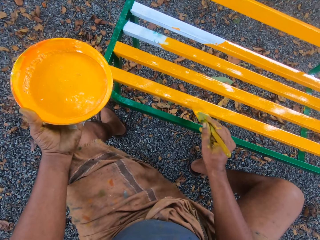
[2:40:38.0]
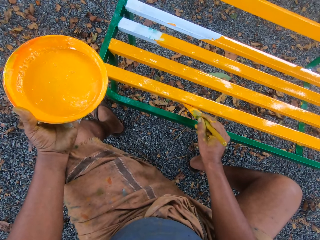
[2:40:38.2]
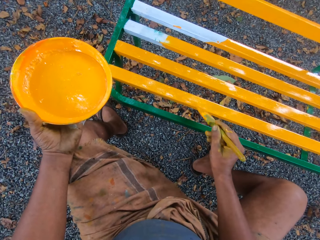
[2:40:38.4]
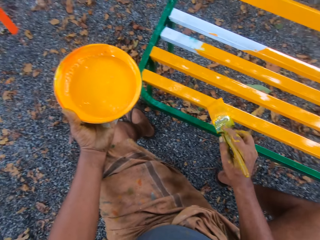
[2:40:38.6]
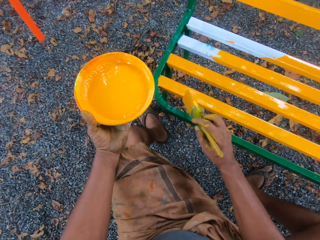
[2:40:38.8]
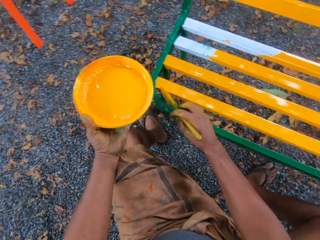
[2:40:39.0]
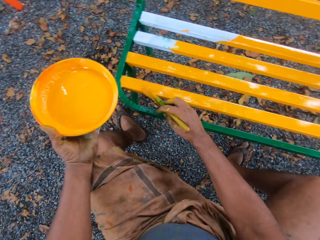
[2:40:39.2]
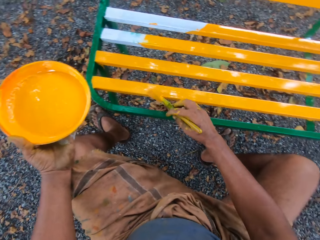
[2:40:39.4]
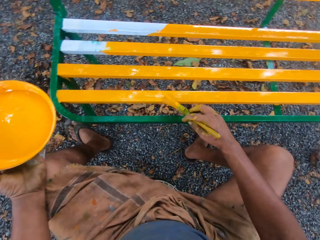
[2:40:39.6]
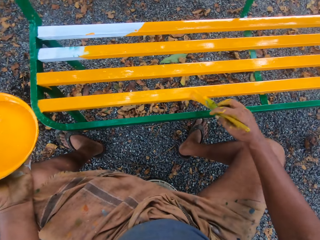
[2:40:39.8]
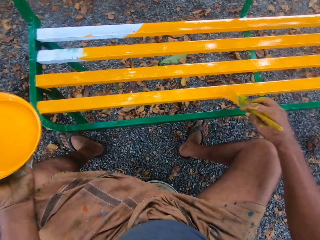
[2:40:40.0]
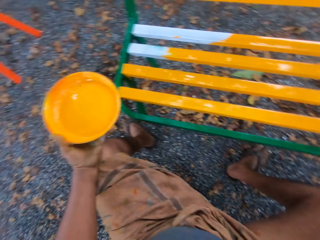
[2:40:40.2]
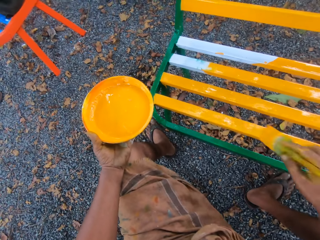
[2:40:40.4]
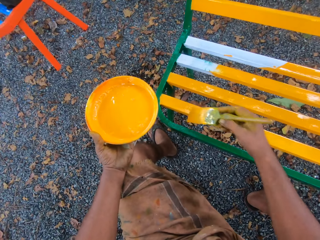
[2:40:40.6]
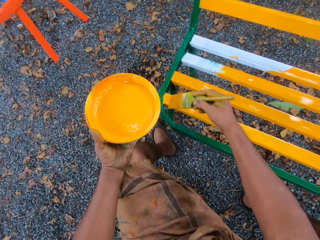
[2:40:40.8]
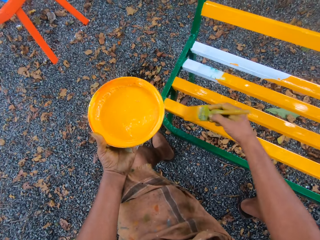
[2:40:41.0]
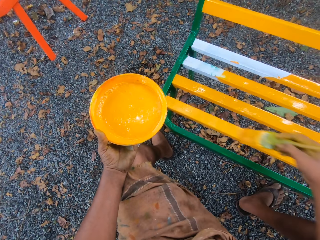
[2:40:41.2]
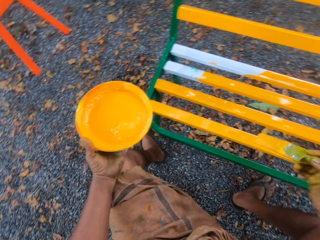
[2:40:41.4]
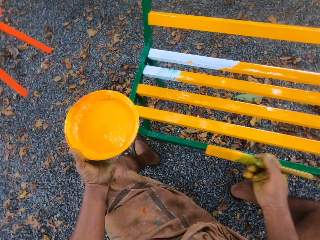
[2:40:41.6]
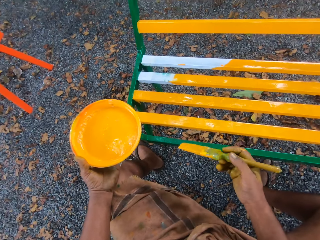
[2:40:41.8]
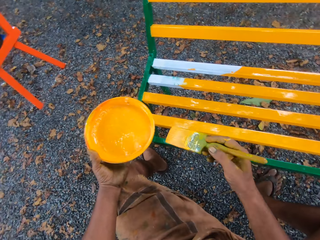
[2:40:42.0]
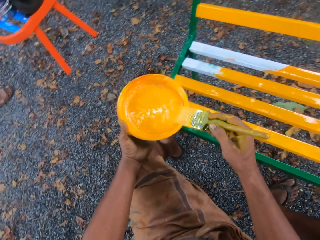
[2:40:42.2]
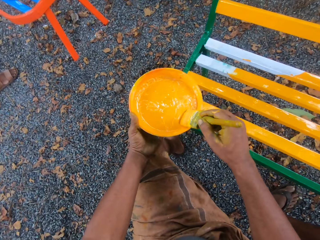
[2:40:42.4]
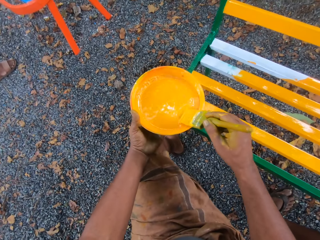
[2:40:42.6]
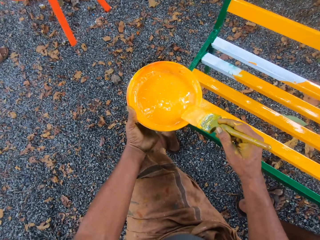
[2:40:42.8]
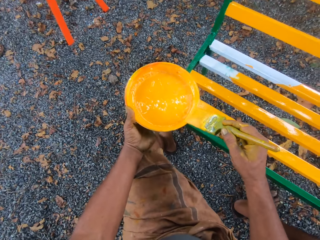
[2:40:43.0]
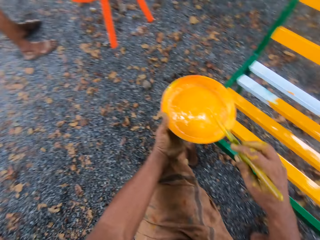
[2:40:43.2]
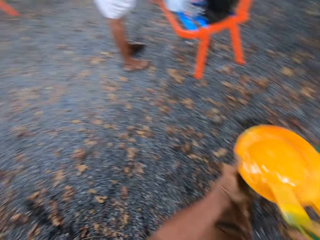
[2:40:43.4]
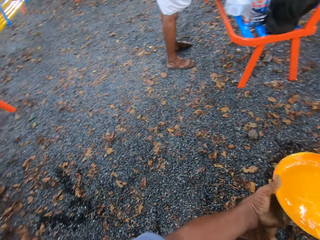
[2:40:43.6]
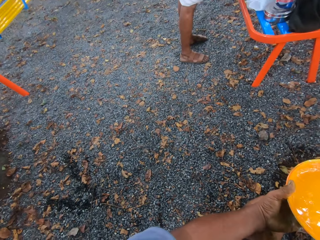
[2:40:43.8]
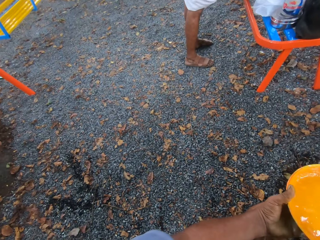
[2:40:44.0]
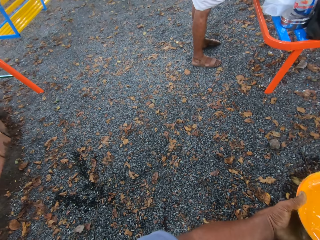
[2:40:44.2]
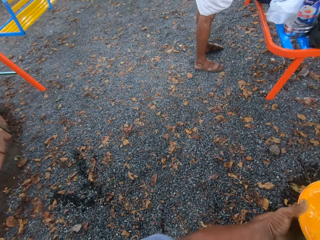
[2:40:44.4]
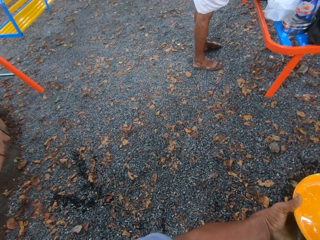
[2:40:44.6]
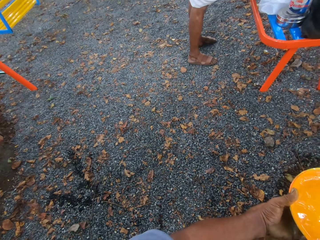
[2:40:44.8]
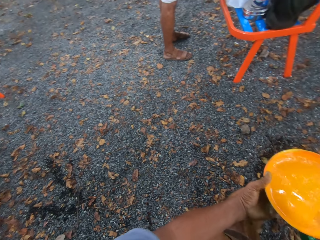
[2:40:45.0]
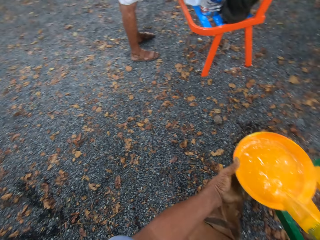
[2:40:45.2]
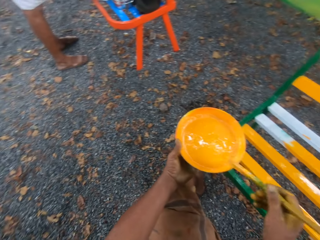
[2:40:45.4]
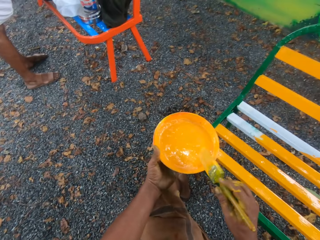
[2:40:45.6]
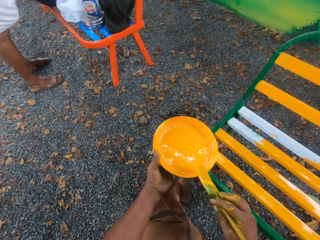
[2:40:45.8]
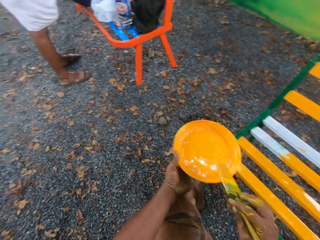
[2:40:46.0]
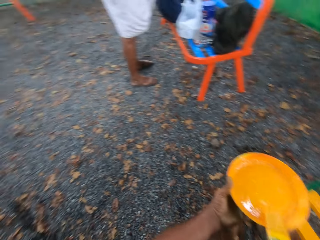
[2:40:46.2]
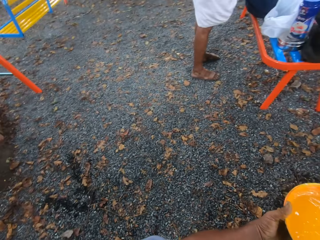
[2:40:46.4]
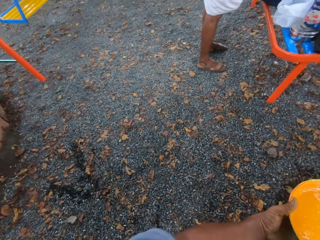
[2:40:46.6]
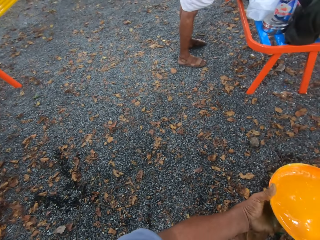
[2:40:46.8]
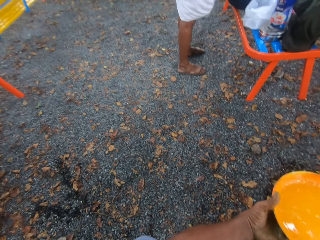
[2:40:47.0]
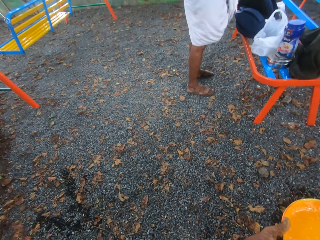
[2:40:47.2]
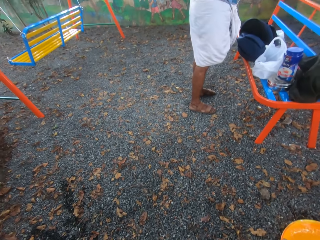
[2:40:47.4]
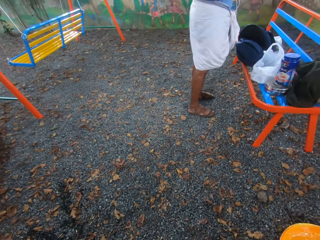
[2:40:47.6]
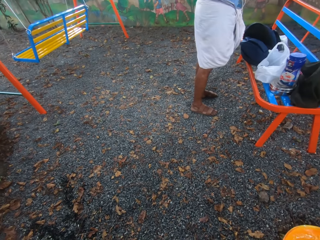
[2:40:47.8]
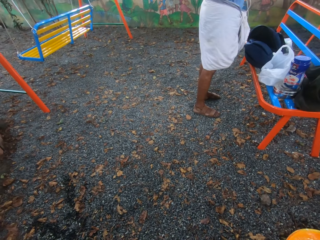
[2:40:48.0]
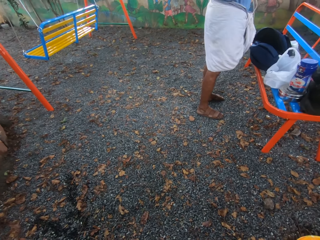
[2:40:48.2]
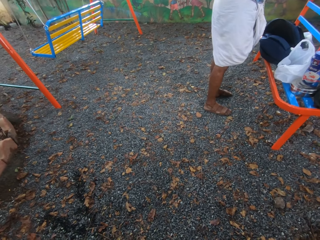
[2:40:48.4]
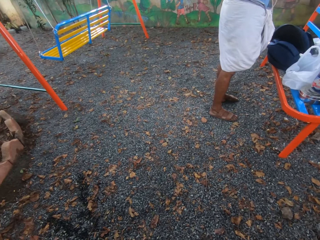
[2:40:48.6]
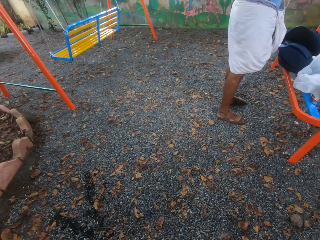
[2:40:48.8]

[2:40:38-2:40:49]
The camera wearer dips the brush into the paint container or dish of paint. They remove the paint on the dish of paint. A person stands near the chair.

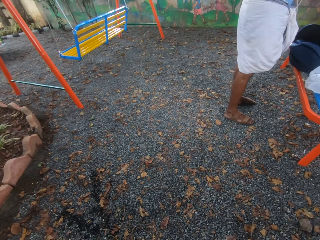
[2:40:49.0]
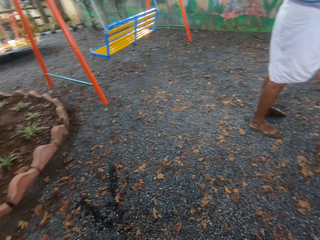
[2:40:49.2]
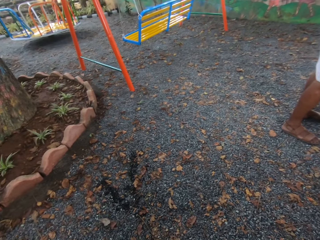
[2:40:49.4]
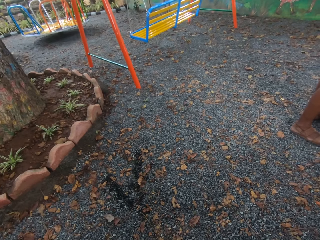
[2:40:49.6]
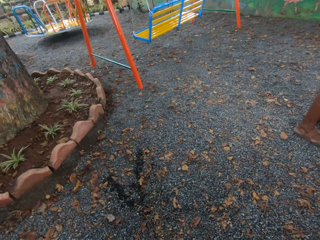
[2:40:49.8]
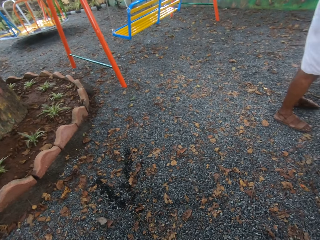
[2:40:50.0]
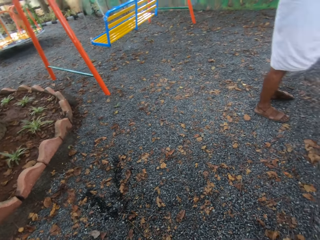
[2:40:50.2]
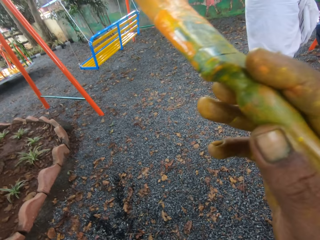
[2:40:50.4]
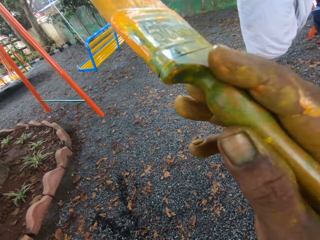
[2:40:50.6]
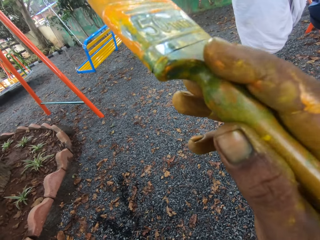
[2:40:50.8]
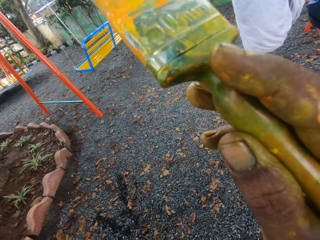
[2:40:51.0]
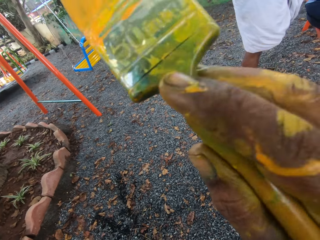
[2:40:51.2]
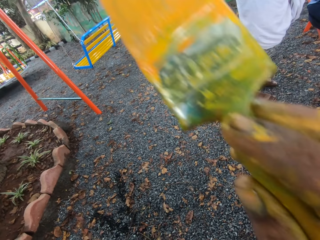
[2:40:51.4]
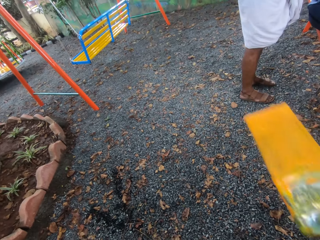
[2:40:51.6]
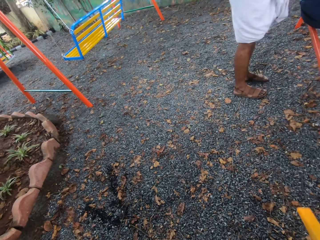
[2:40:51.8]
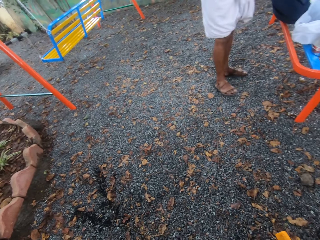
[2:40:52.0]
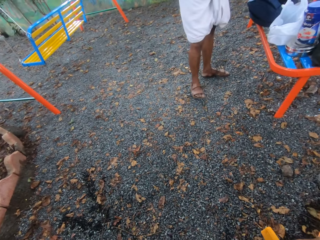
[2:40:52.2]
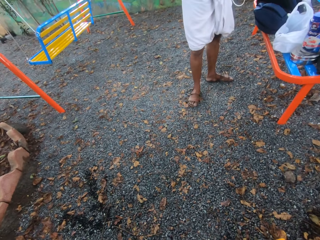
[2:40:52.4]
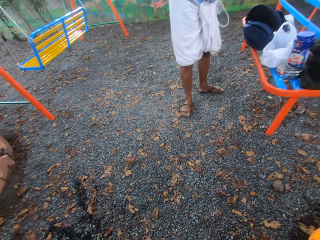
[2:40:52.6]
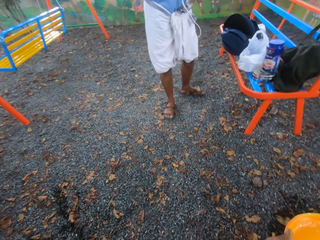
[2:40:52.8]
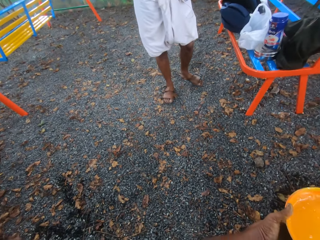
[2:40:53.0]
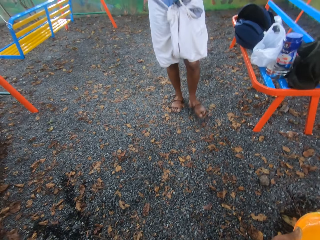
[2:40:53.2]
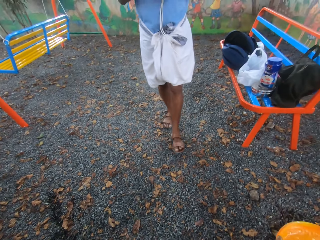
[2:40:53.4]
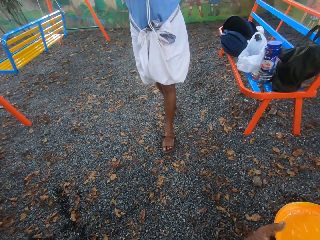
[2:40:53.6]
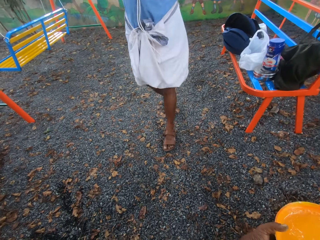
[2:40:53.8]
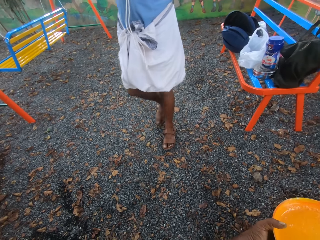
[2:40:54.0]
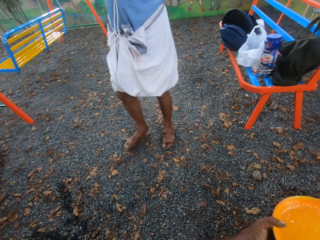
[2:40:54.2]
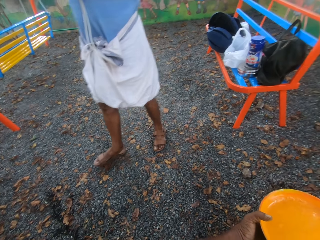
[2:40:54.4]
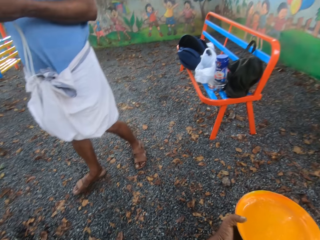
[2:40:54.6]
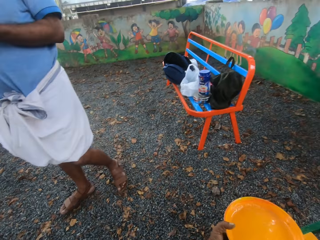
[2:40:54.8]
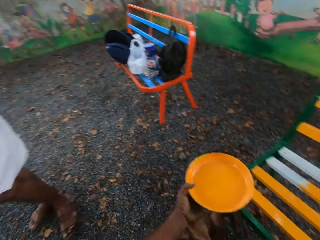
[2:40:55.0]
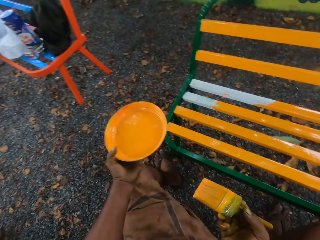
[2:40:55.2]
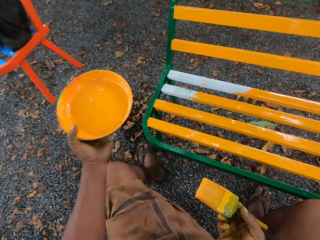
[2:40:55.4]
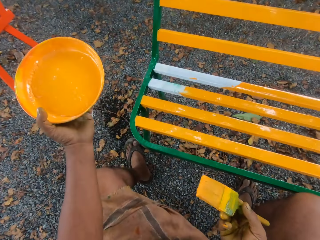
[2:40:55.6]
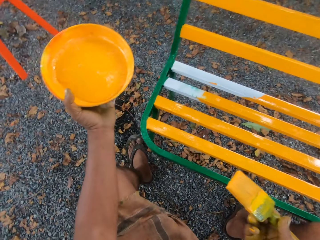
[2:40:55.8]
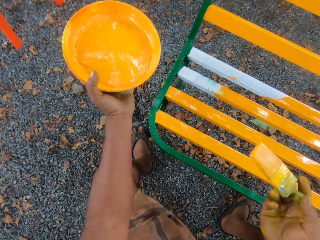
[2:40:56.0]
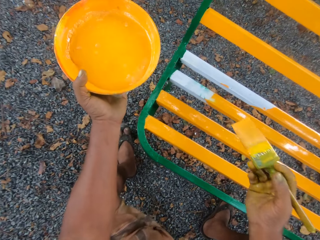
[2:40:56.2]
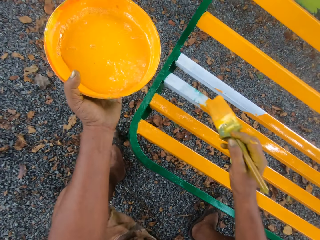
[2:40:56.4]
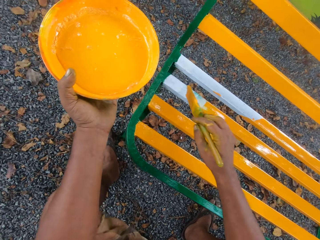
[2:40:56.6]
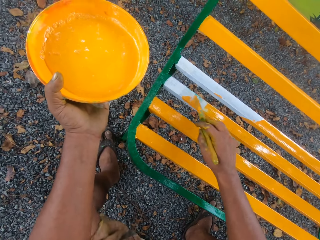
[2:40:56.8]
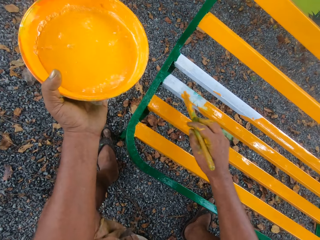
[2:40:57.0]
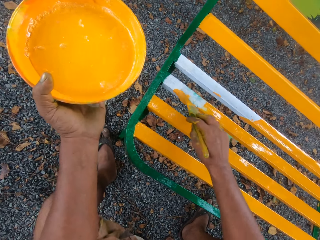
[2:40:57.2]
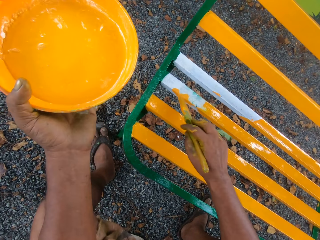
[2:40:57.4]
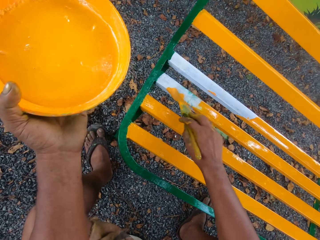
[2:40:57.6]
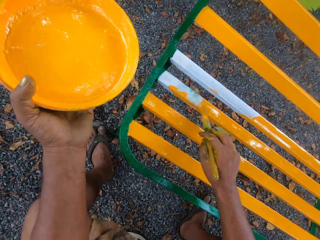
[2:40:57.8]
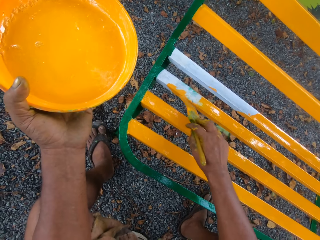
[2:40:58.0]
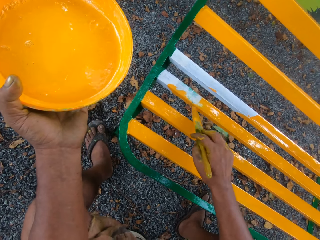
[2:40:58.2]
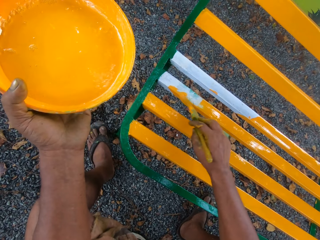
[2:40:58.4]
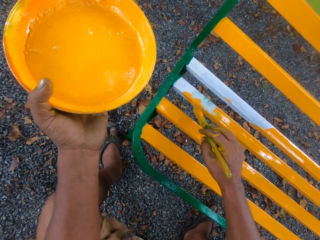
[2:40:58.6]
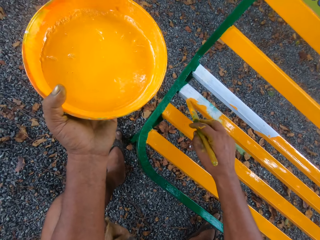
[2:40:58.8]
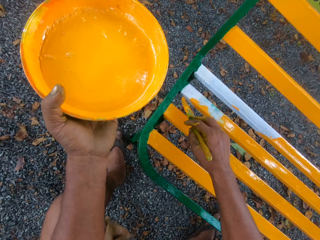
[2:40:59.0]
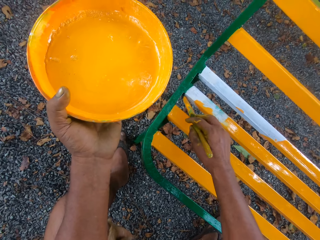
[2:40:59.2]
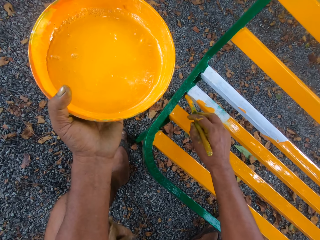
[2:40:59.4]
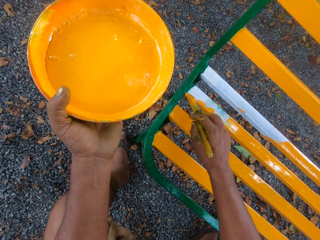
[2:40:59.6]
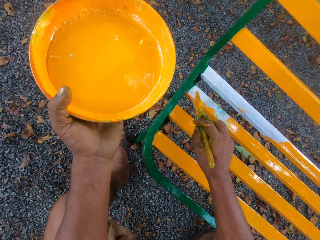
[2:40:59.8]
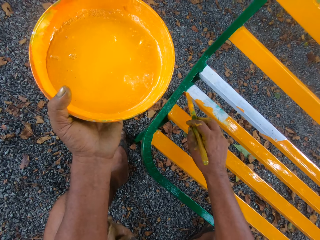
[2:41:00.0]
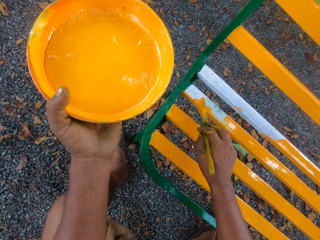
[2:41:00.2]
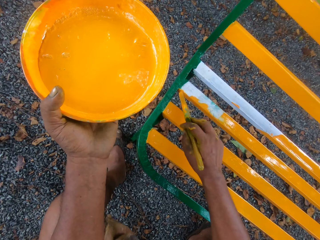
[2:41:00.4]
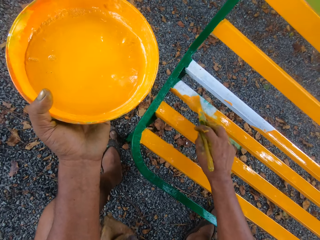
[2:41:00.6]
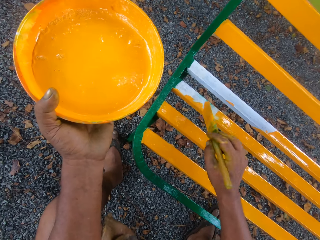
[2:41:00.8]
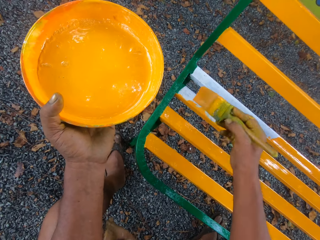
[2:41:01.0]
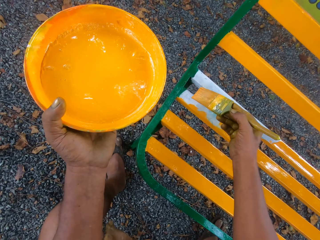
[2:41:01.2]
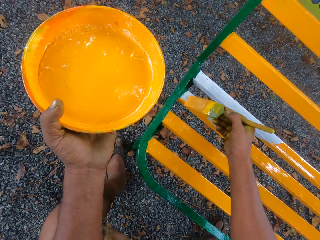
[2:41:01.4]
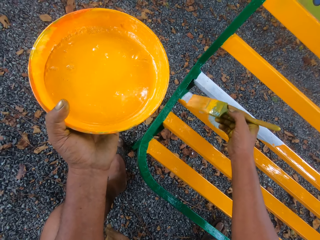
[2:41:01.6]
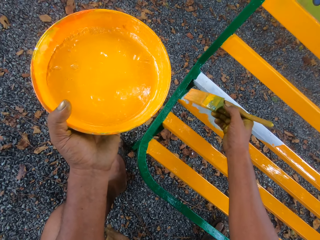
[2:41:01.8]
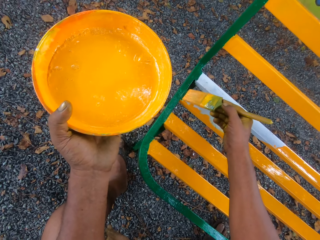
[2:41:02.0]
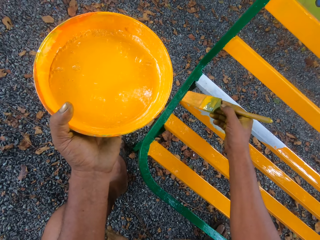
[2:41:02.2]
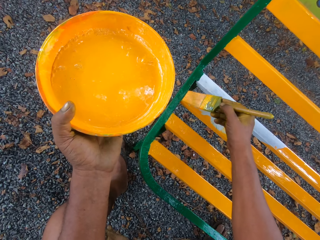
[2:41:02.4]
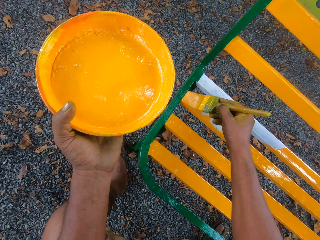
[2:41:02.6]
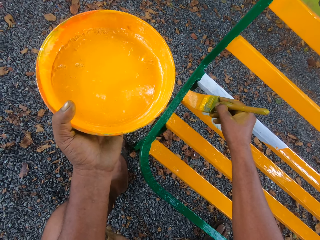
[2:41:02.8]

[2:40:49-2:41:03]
The camera wearer moves the brush to the camera. A person walks back to the camera wearer. The camera wearer paints the bench with the brush.
